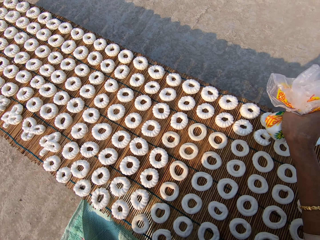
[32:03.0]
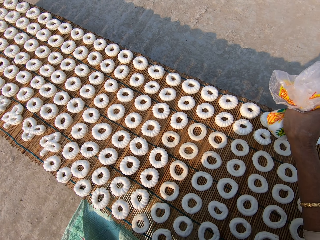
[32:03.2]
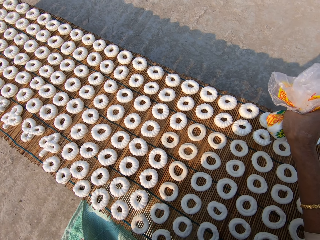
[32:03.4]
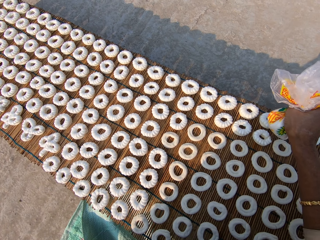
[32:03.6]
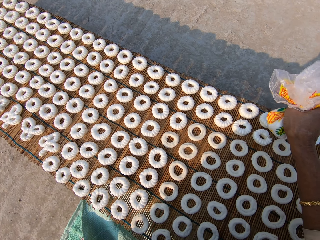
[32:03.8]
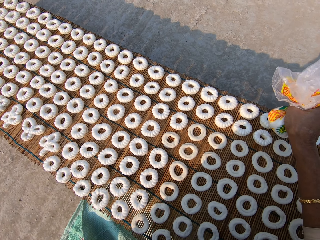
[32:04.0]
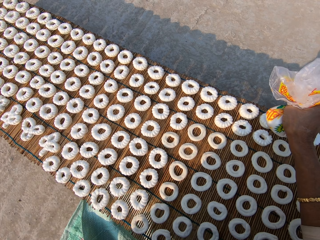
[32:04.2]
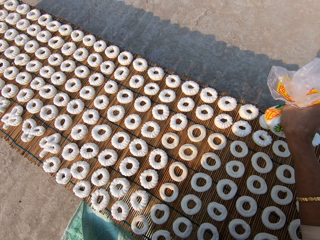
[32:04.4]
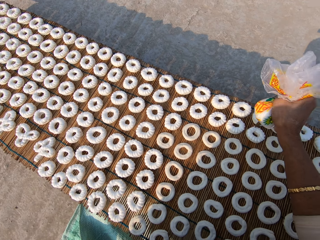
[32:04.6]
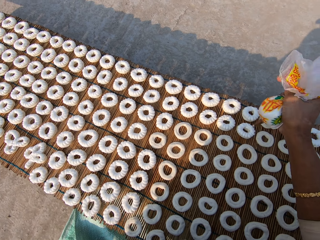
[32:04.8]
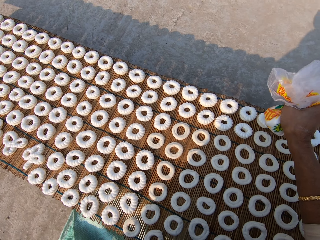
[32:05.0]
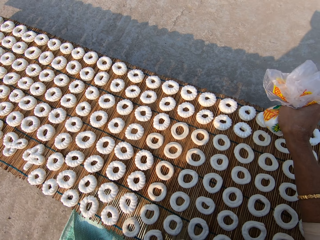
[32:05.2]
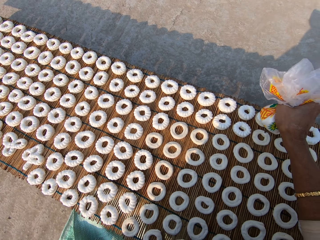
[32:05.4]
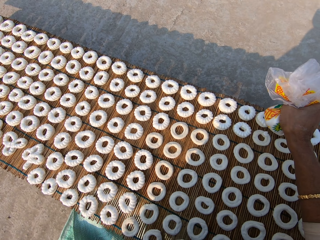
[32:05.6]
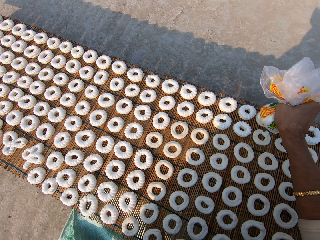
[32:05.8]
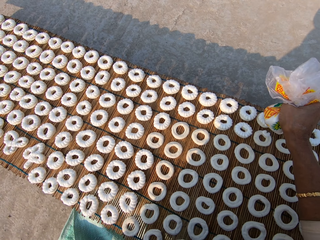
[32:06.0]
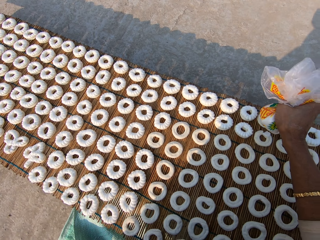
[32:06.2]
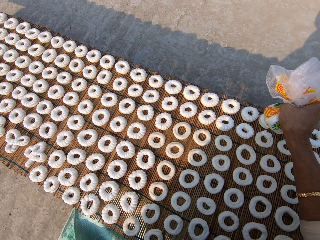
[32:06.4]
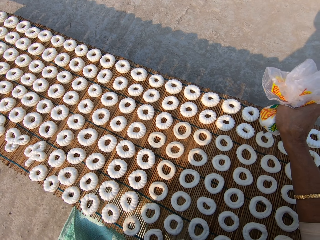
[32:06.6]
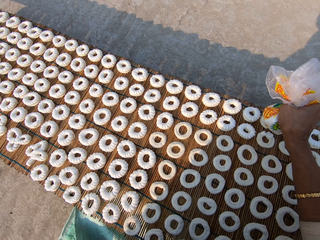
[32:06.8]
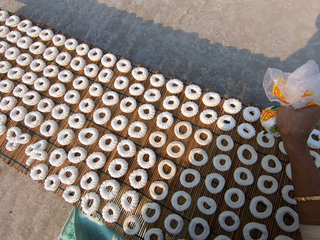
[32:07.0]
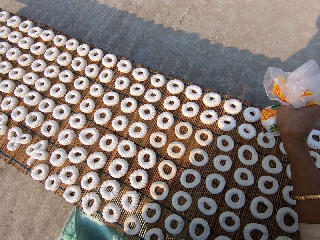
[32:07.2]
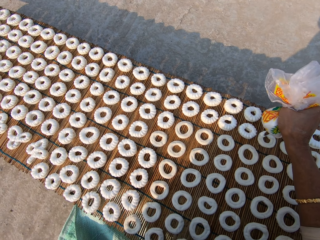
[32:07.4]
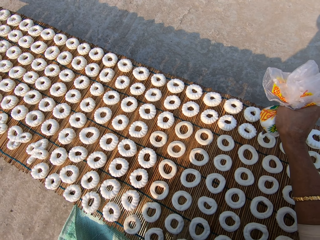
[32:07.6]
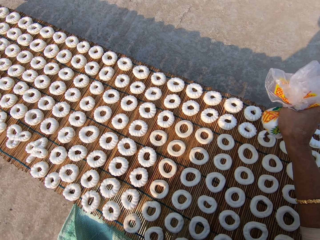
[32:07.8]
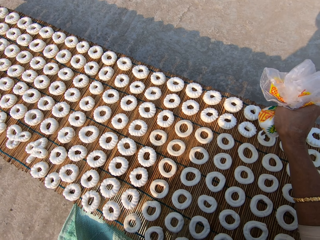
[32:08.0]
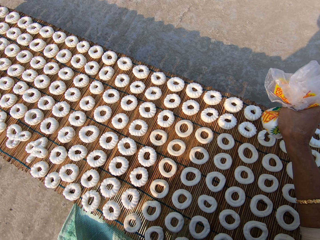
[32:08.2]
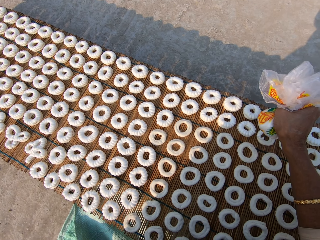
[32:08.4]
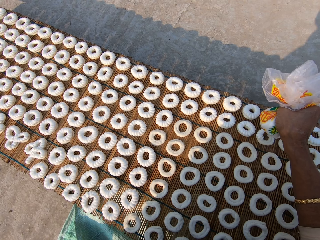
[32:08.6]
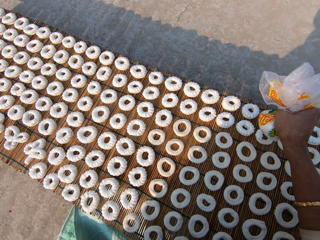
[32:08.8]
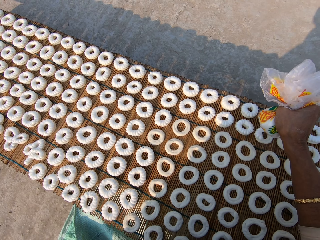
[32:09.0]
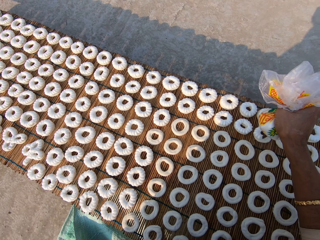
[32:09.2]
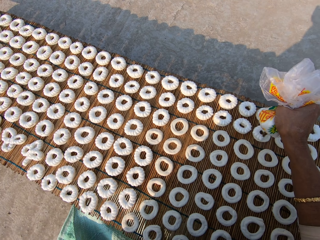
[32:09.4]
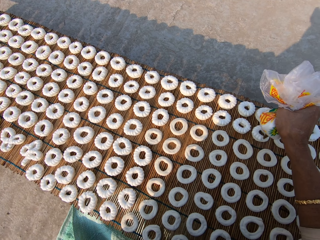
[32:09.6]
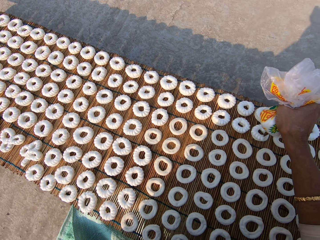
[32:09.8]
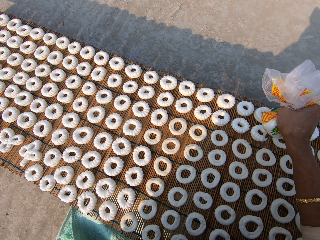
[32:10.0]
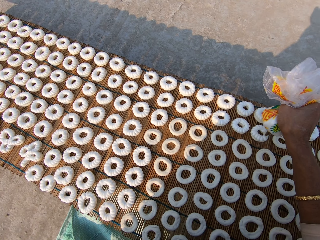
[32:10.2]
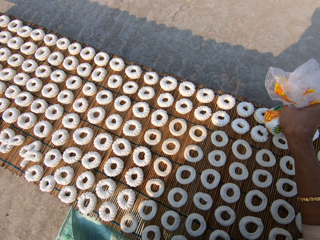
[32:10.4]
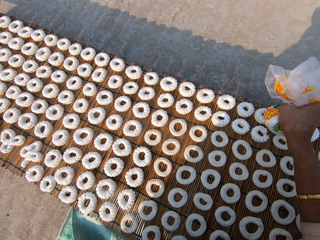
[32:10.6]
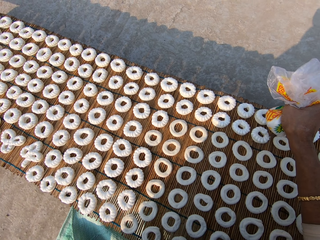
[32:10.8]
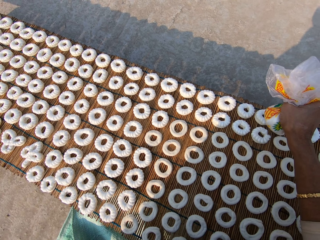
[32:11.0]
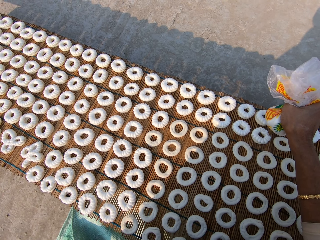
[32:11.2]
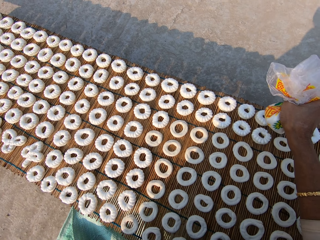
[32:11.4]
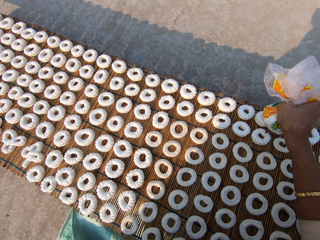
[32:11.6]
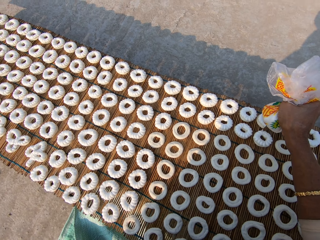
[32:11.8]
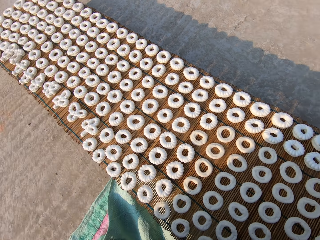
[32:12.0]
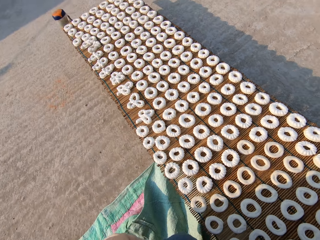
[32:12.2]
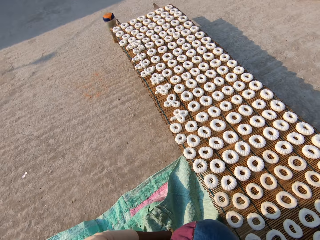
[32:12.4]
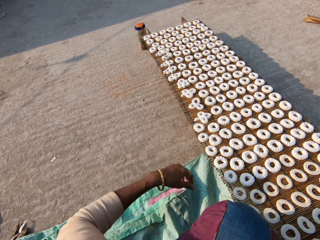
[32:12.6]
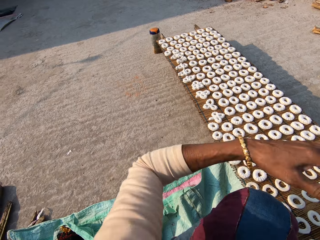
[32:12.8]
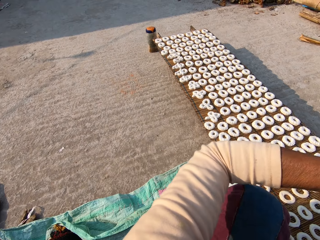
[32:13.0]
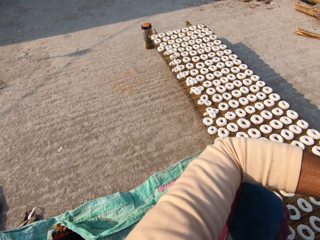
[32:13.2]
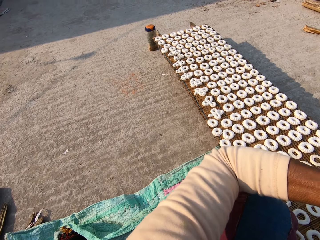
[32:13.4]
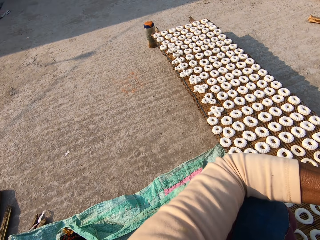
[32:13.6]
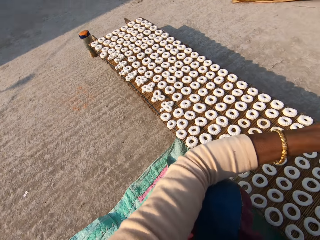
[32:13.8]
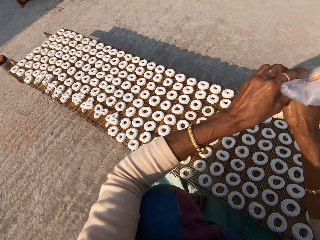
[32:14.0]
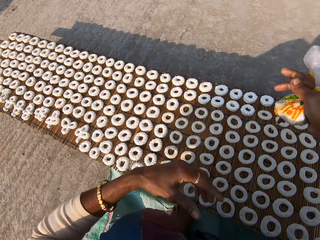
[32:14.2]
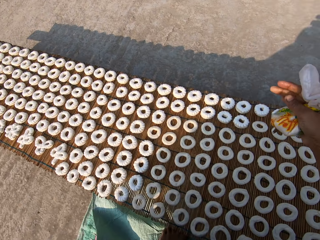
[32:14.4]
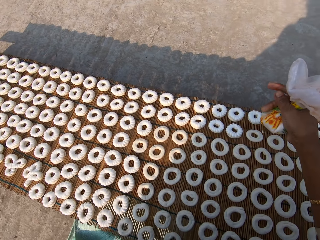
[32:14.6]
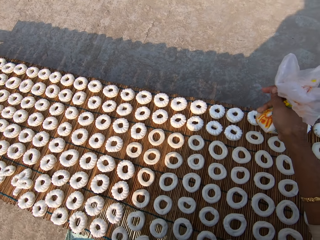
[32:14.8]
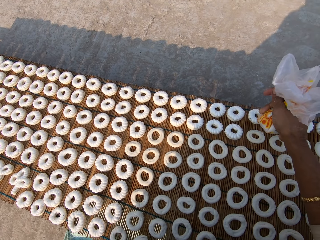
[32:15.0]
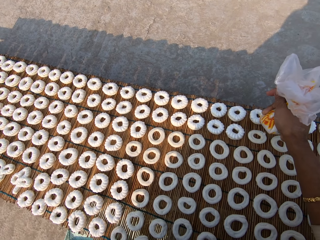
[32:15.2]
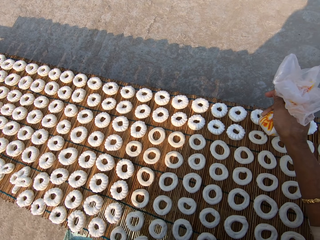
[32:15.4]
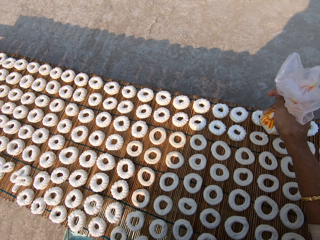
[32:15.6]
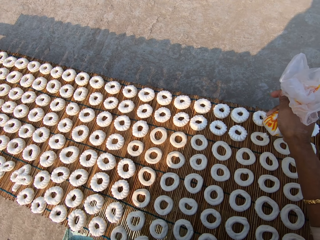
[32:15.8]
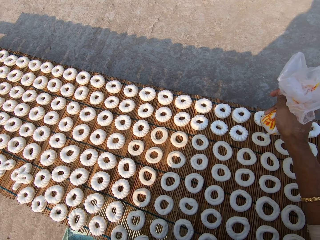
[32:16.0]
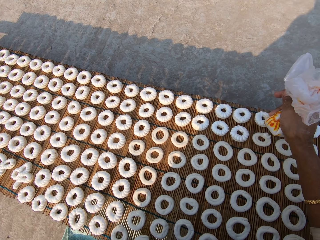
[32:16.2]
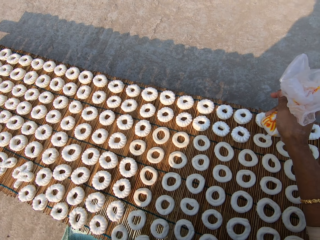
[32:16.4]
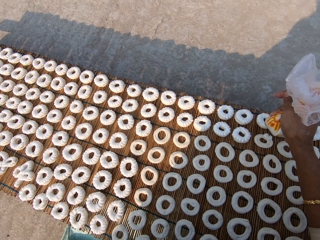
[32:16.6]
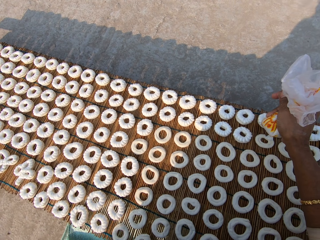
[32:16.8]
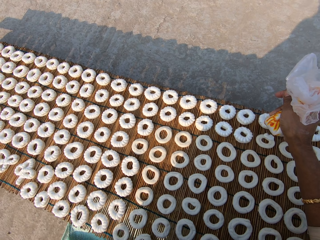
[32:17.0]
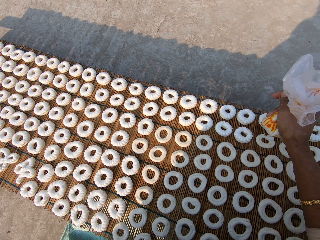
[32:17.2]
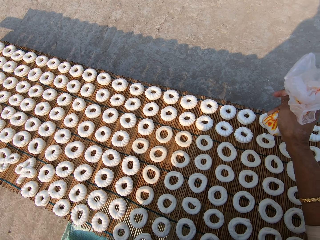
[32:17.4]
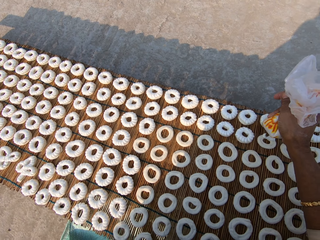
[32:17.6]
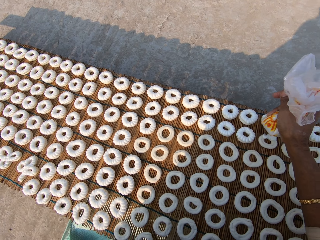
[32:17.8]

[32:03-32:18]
The camera wearer decorates a dough on the mat with icing from the piping bag in her right hand. She moves hands. She adjusts the piping bag in her right hand with her left hand. She decorates the dough on the mat with icing from the piping bag in her right hand.

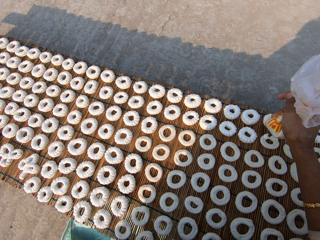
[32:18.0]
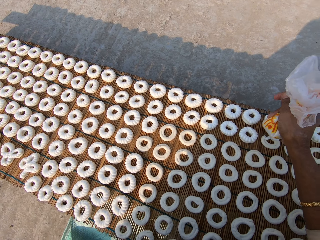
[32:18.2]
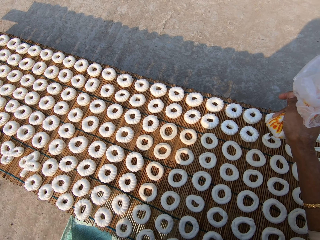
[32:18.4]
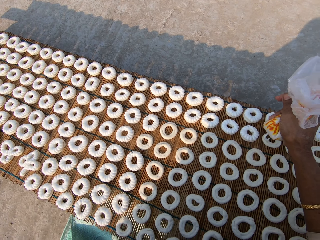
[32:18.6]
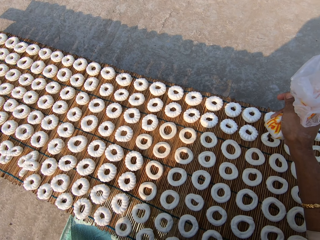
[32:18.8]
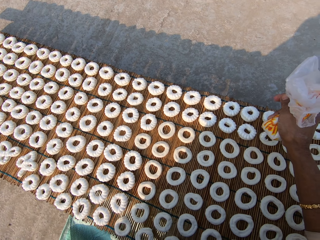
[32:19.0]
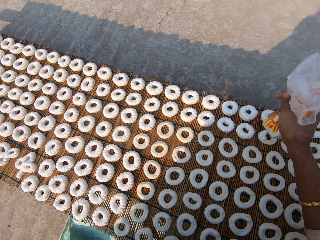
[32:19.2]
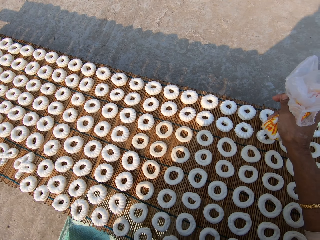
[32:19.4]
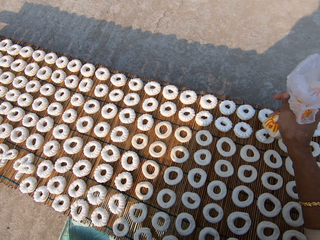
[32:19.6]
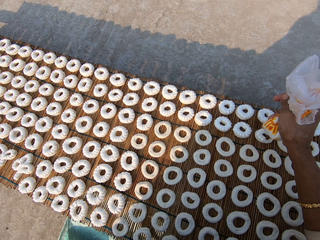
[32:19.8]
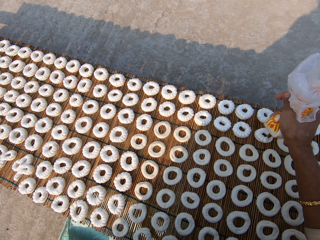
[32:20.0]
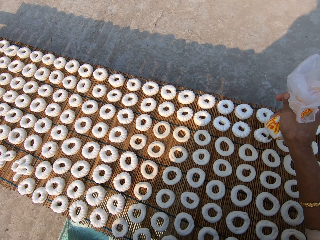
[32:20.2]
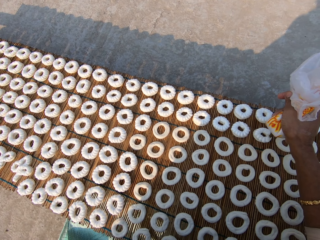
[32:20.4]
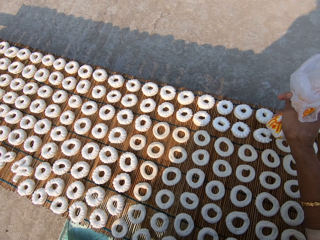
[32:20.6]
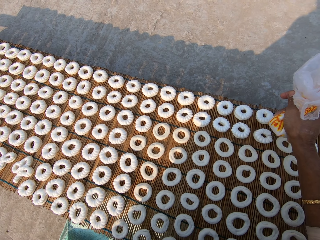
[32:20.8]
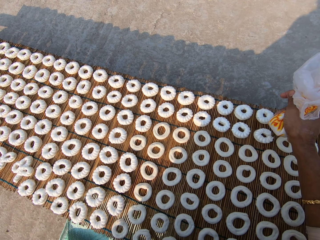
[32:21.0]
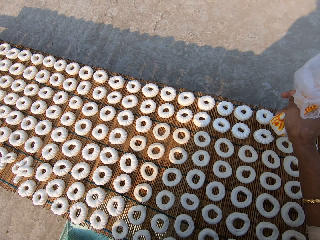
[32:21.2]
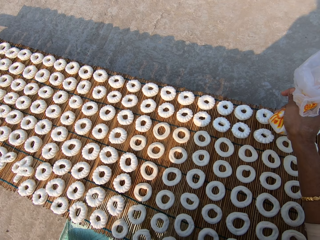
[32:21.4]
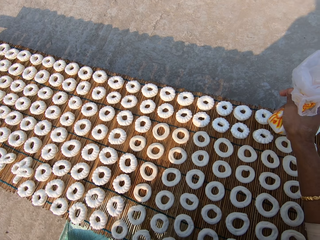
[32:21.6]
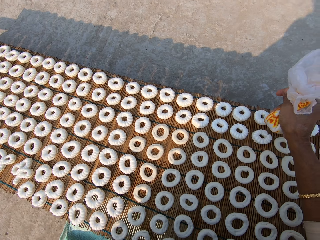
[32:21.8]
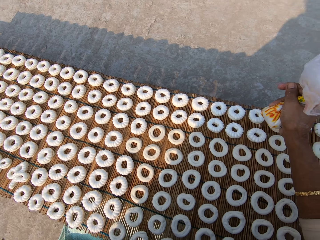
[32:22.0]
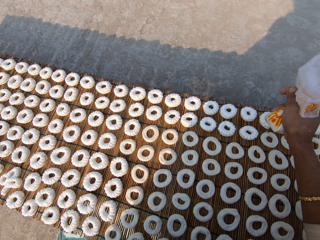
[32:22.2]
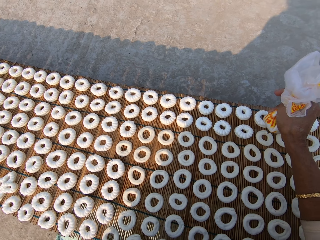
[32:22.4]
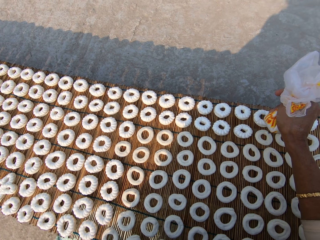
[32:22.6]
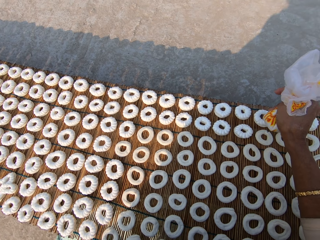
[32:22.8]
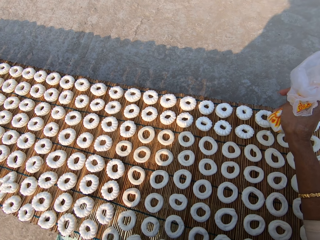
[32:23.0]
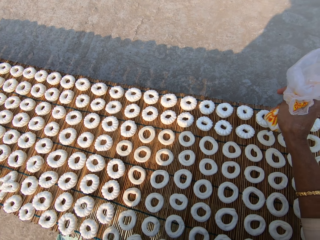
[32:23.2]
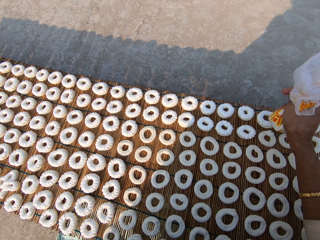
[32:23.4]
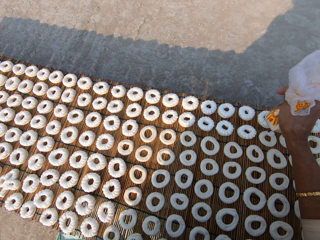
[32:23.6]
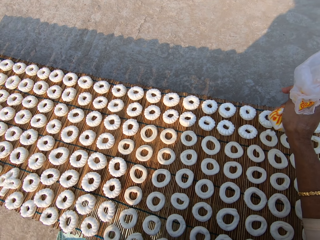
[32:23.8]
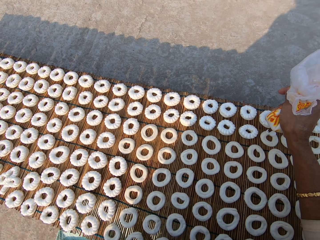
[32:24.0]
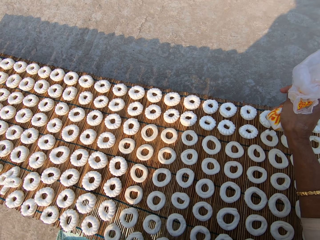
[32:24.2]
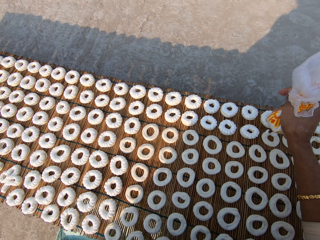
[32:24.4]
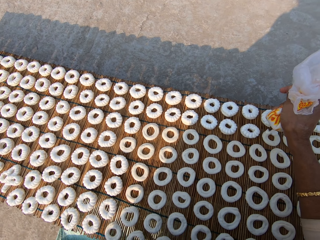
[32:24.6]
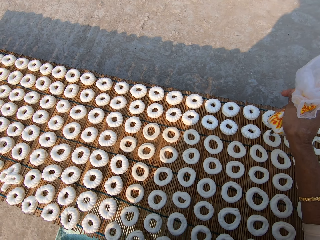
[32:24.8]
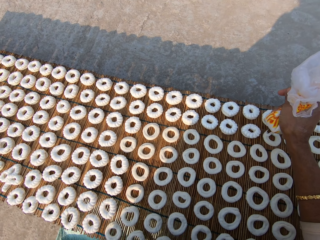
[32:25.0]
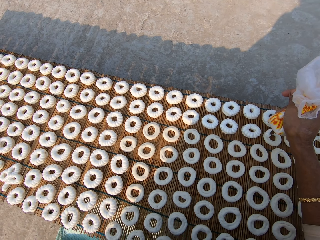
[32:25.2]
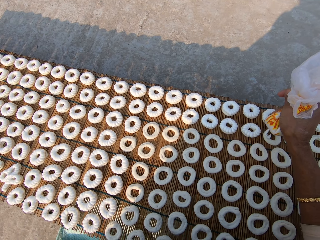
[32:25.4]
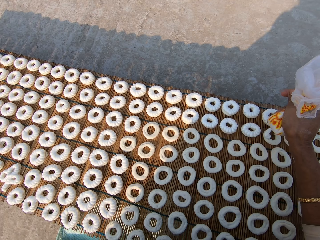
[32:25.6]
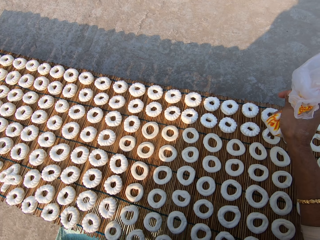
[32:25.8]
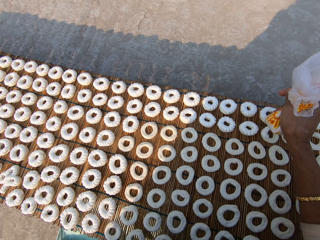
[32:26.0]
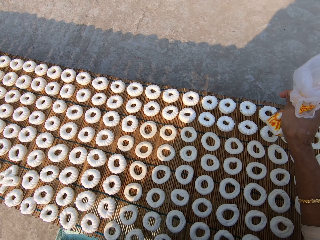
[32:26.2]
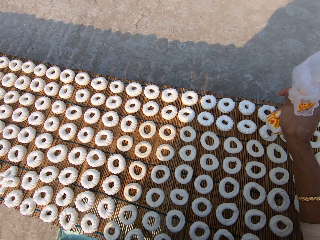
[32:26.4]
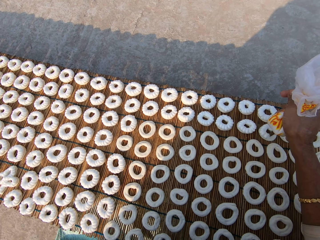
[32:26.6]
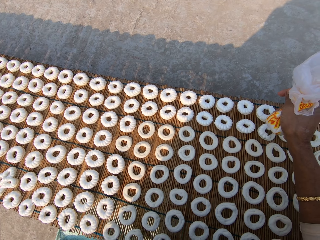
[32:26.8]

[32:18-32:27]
The camera wearer decorates a dough on the mat with icing from the piping bag in her right hand.
